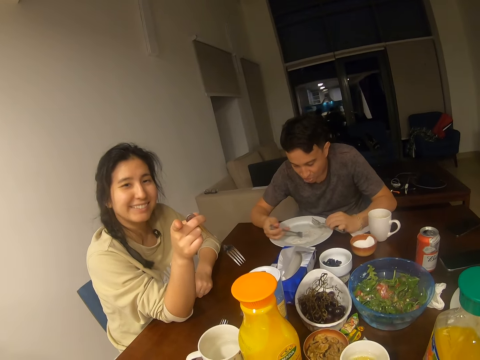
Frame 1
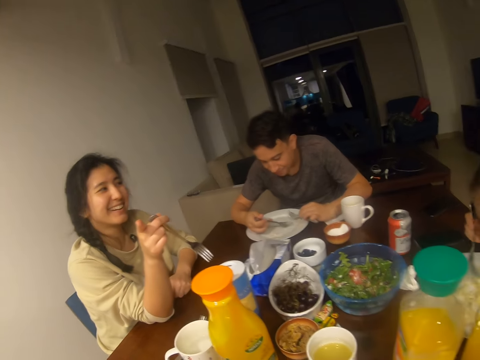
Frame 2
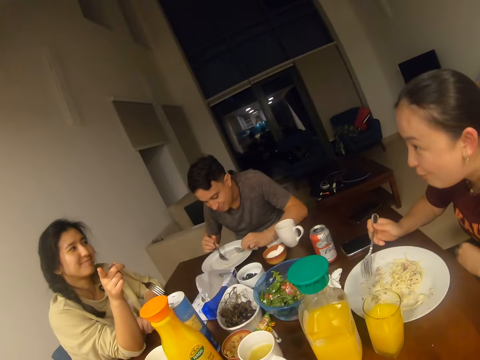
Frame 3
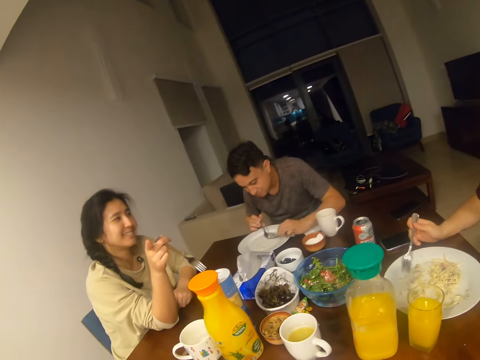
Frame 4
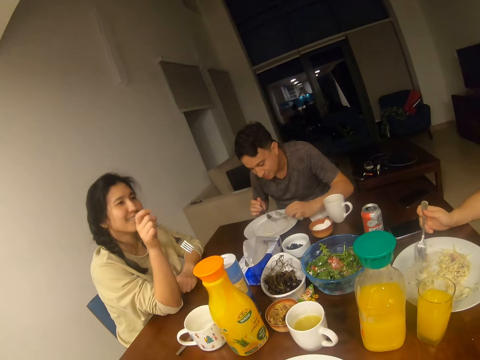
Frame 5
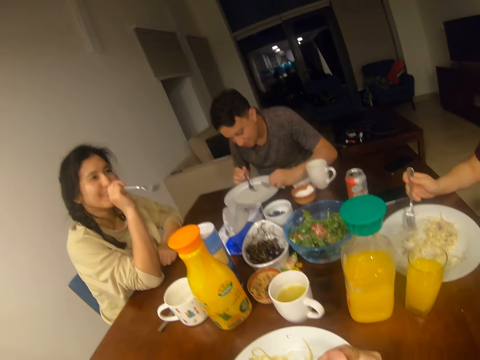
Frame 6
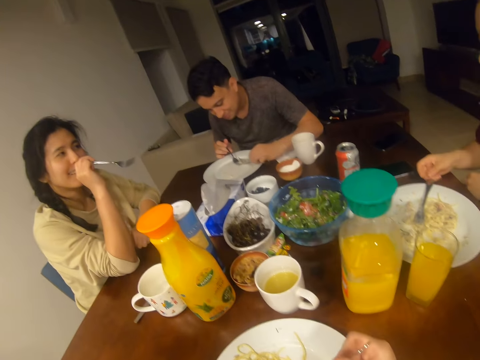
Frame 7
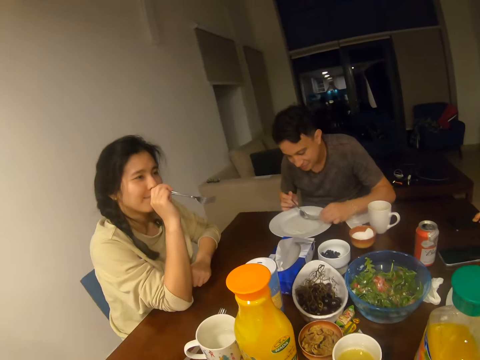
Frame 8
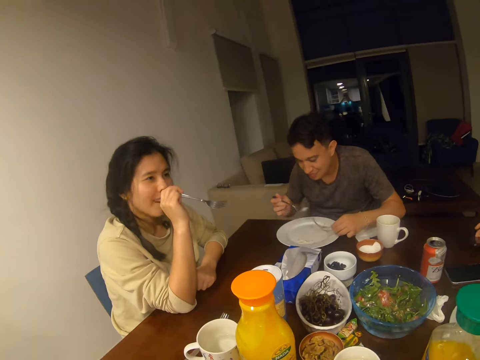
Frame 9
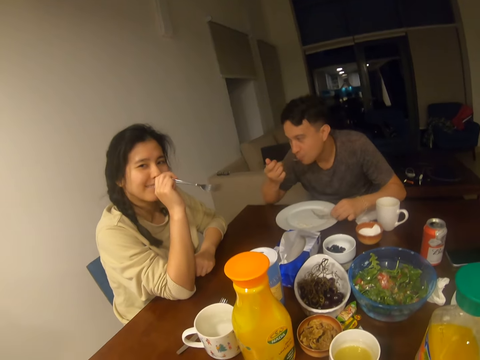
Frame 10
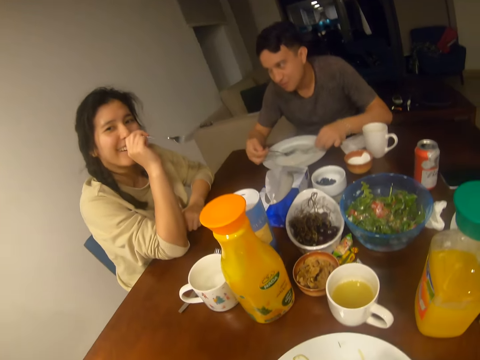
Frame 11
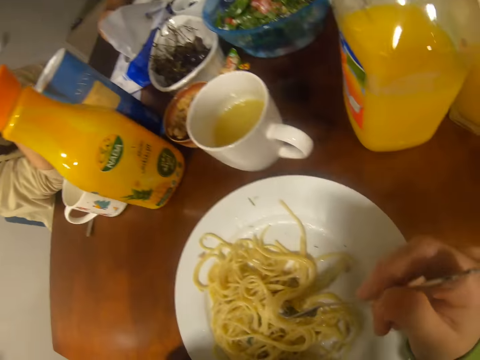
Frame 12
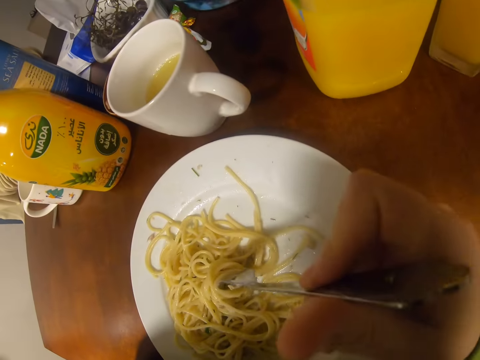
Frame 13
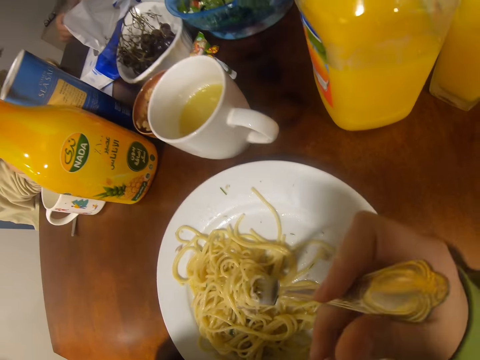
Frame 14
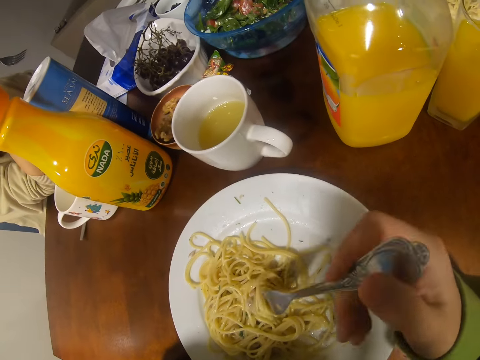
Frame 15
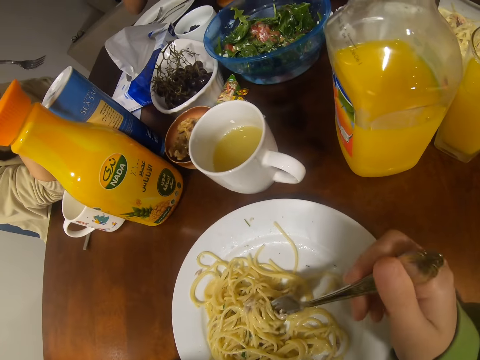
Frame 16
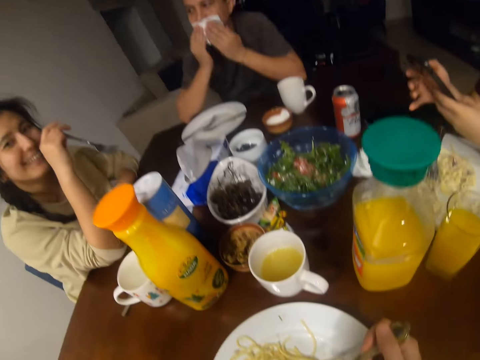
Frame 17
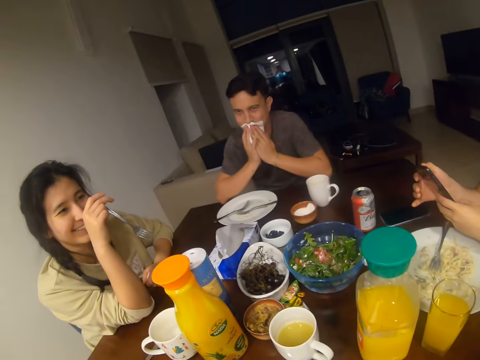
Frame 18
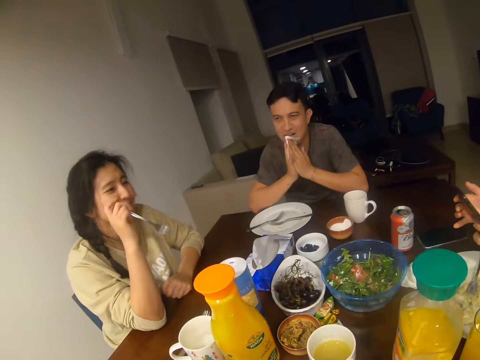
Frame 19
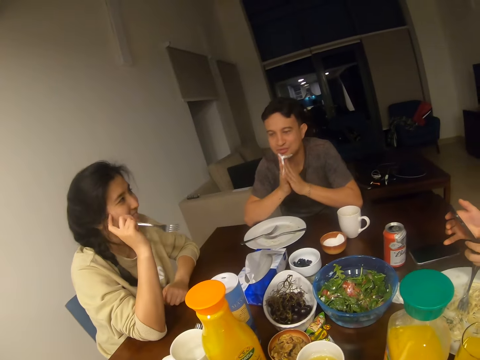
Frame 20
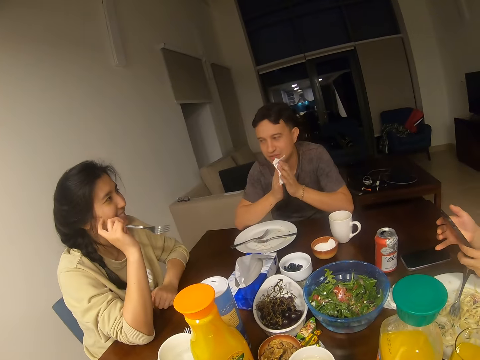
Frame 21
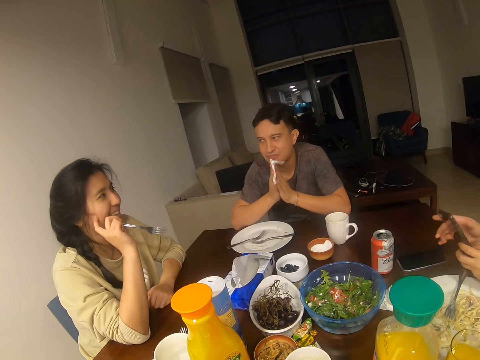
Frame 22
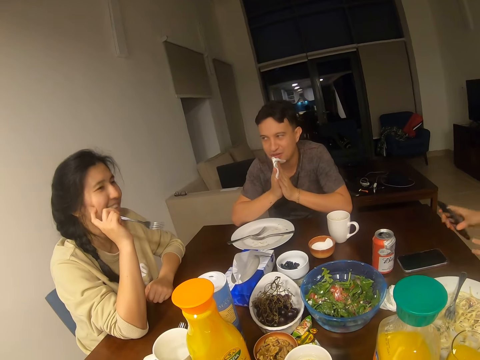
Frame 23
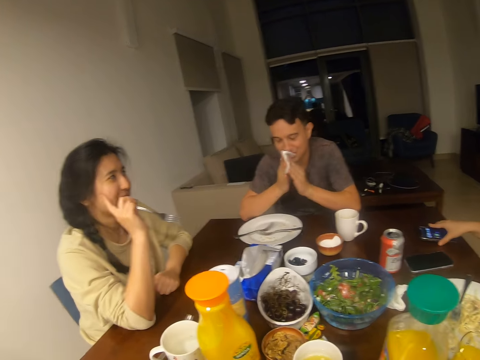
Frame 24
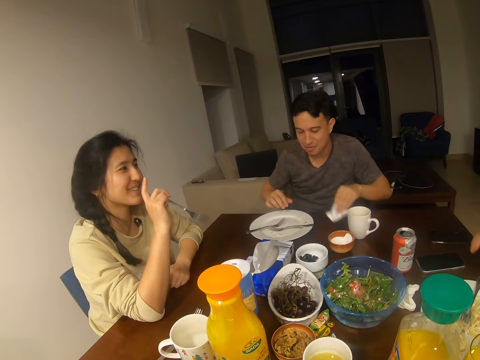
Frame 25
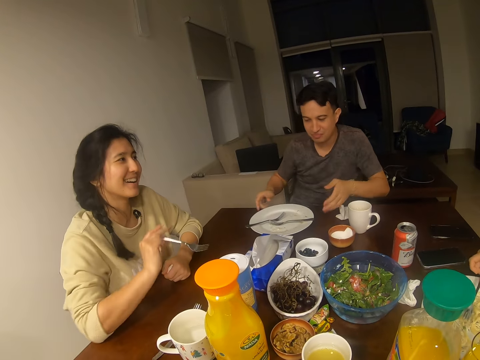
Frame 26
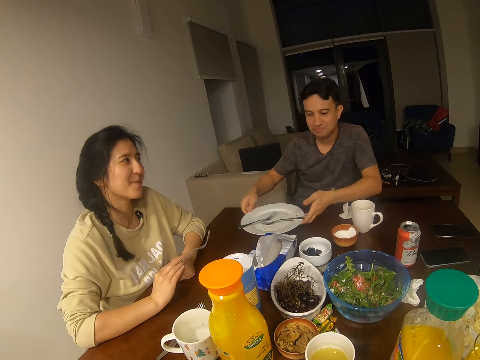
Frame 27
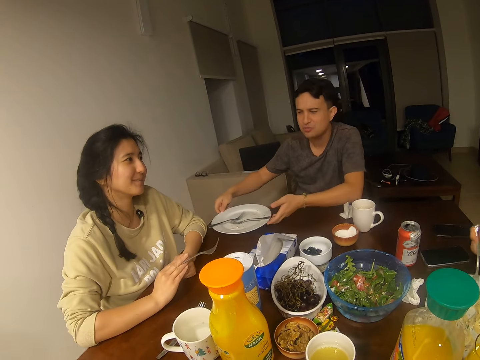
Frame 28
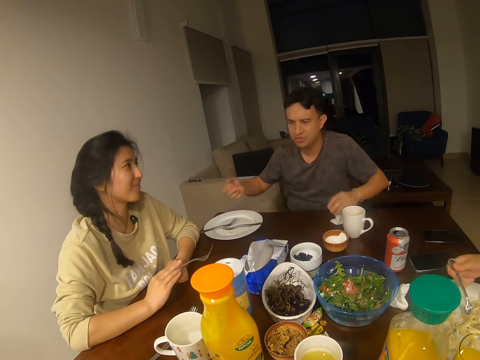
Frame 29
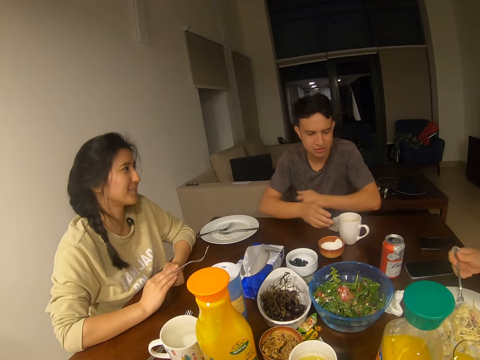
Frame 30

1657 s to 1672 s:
A person looks at a girl. The camera wearer holds a fork. A man wipes his mouth. The man converses with a woman, another woman and the camera wearer. The person looks at the girl. The girl puts the phone on the table. The man places the serviette on the table. The person talks to the girl. The man pushes the plate aside.

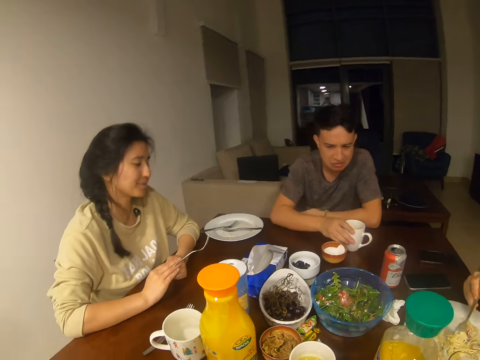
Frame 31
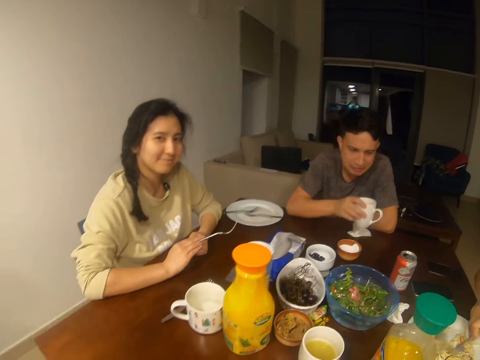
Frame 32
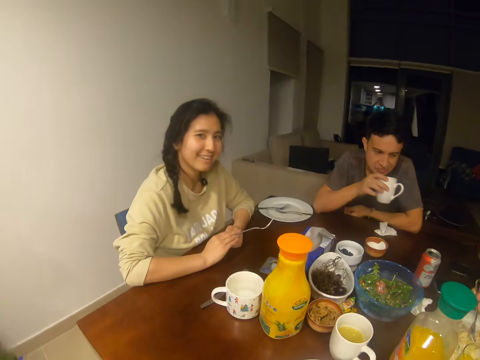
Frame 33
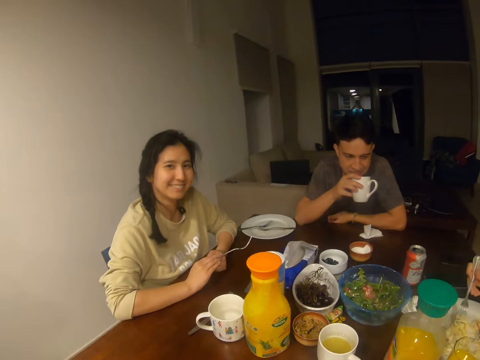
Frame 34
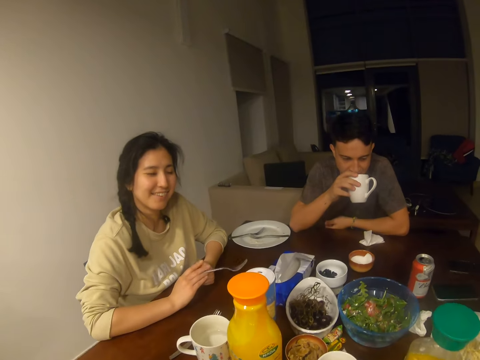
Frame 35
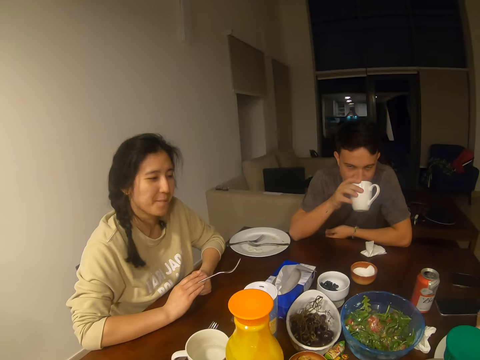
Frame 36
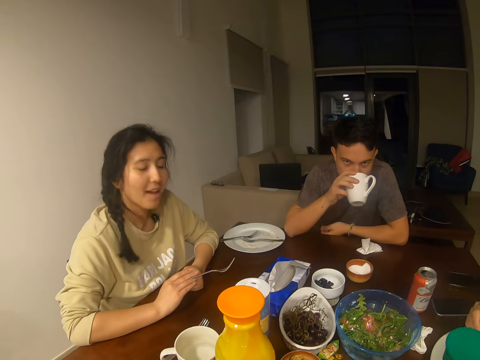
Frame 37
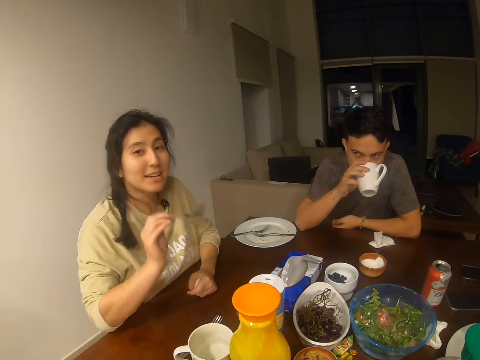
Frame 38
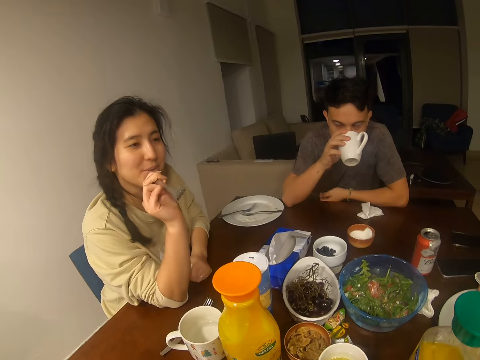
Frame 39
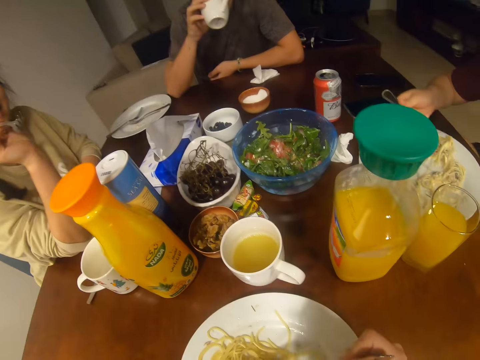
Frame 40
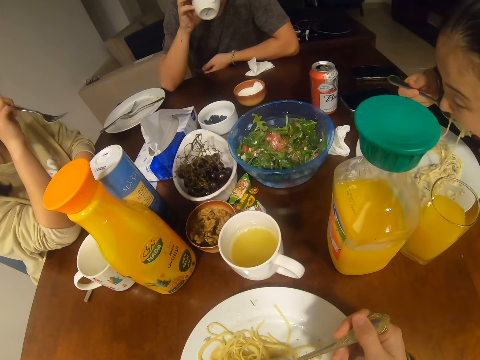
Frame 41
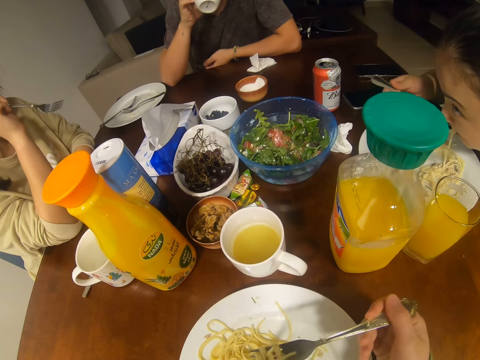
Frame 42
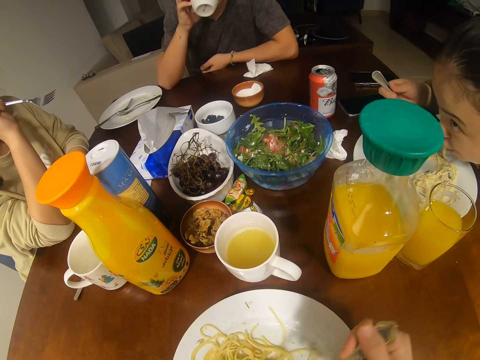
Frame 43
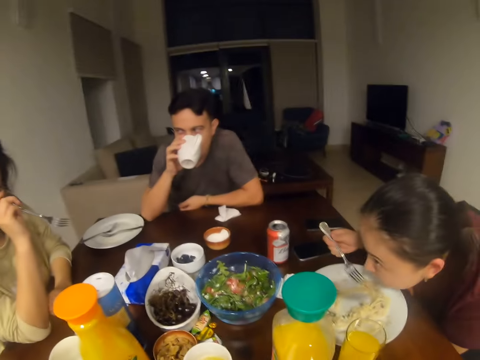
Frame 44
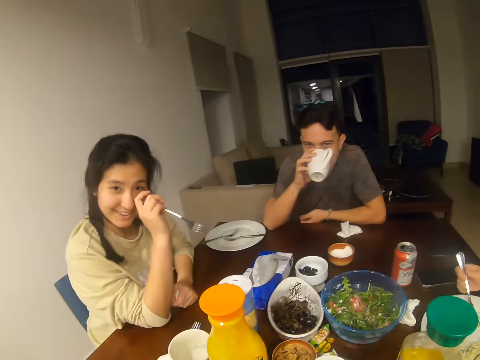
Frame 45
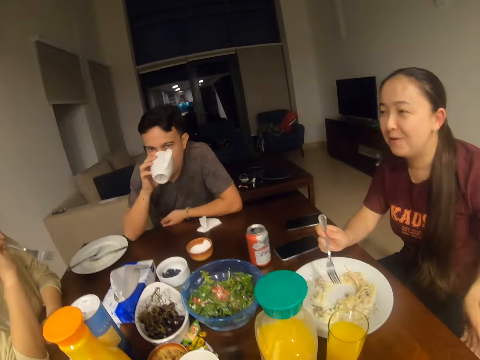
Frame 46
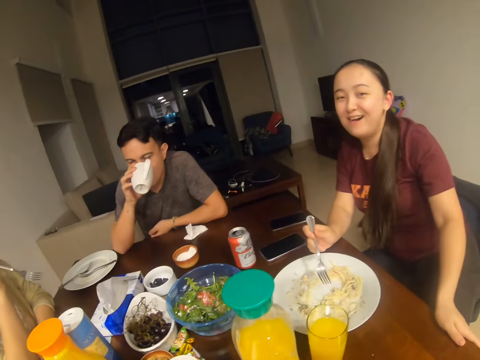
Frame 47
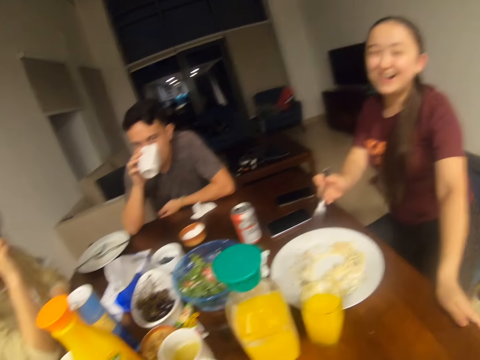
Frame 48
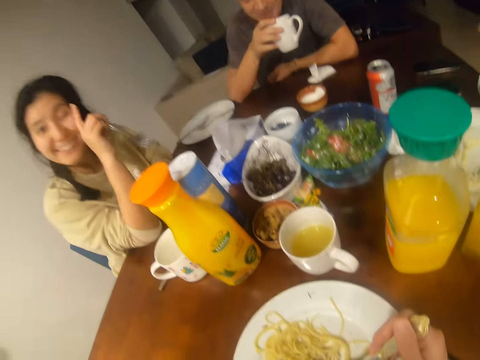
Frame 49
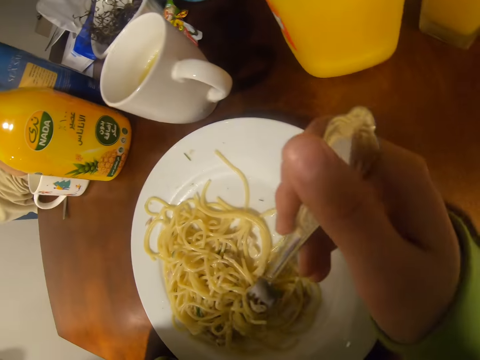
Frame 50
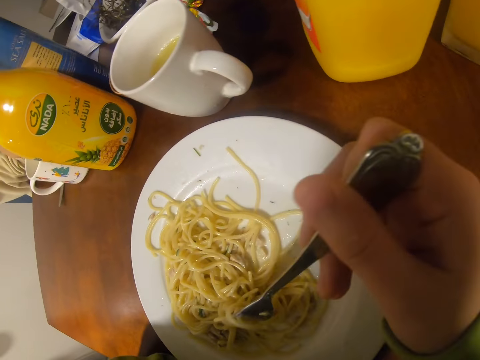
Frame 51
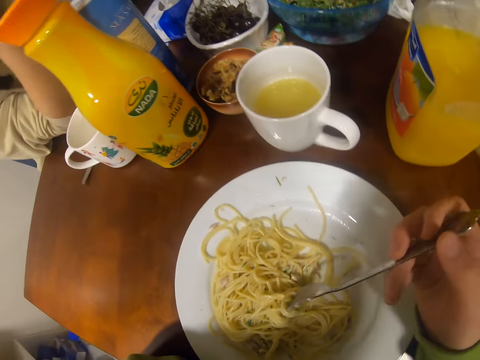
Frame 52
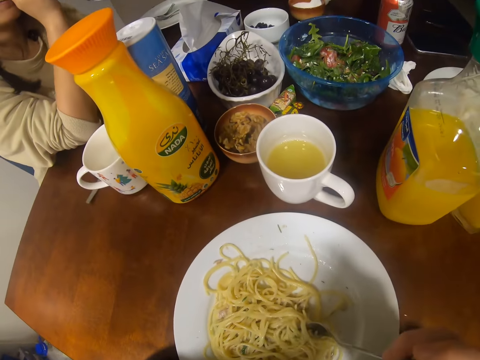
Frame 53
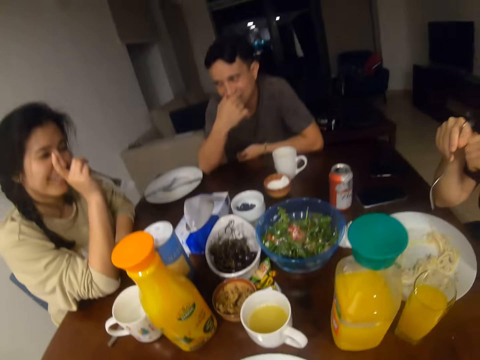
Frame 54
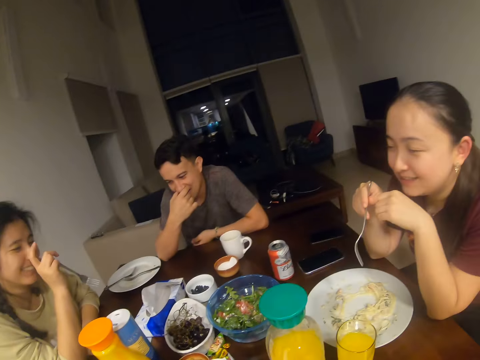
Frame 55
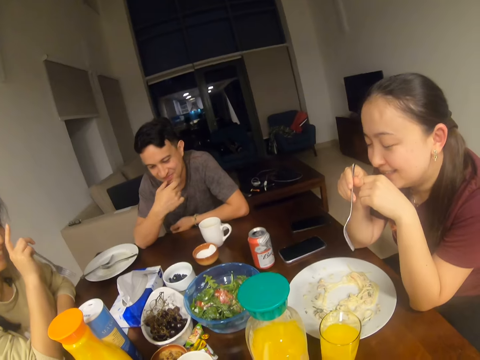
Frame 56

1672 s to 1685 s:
A person talks to a girl. A man picks up a cup of juice. The camera wearer raises the left hand. The man drinks something. The camera wearer converses with a woman, another woman and the man. The girl looks at the camera wearer. The camera wearer holds a fork.
